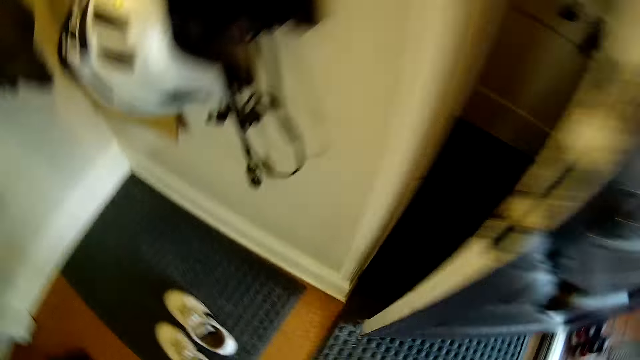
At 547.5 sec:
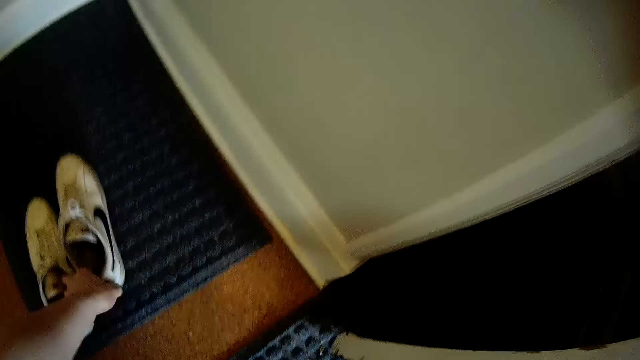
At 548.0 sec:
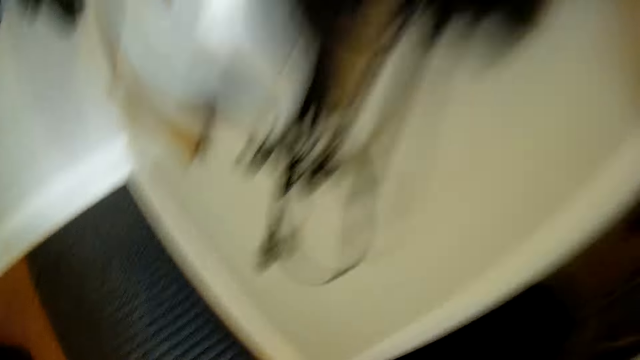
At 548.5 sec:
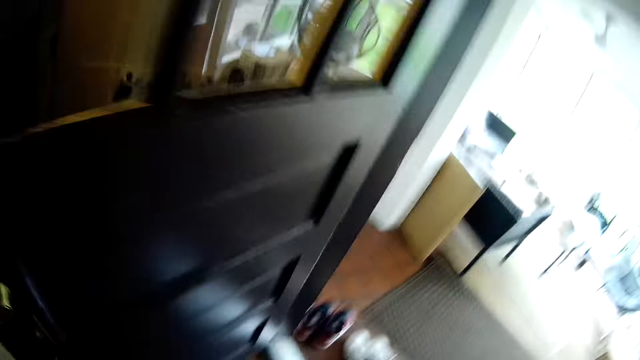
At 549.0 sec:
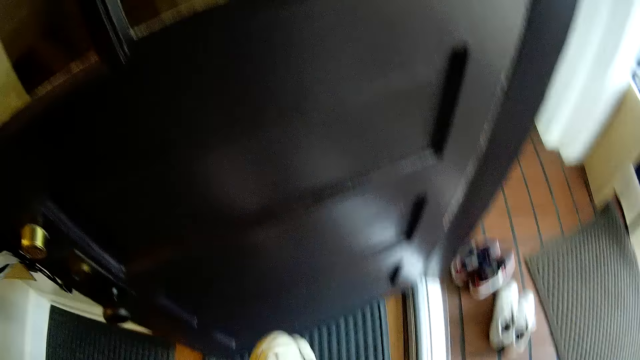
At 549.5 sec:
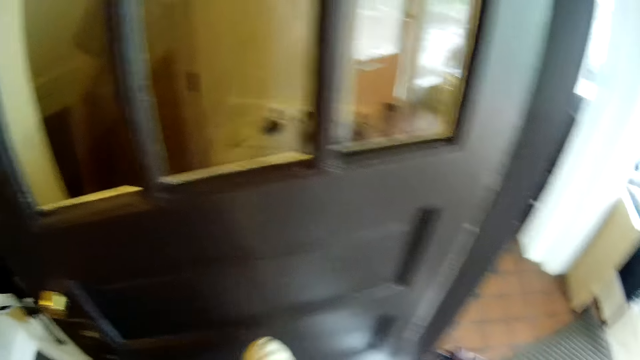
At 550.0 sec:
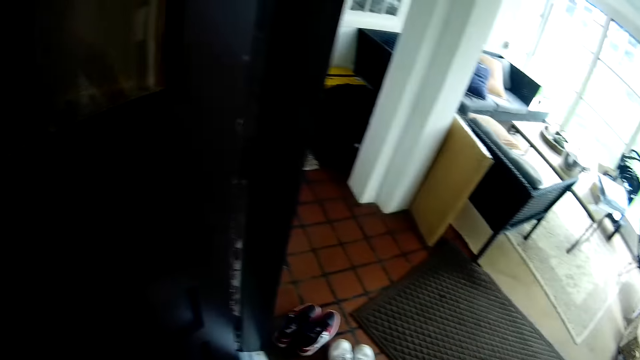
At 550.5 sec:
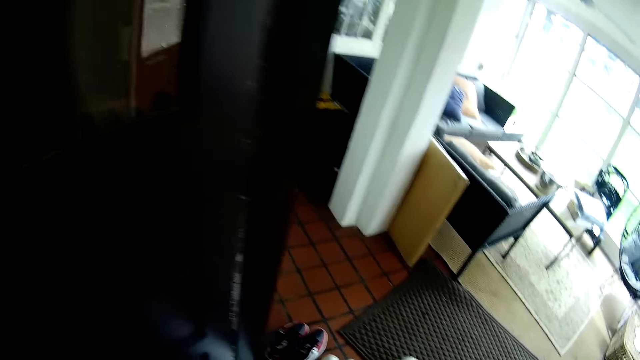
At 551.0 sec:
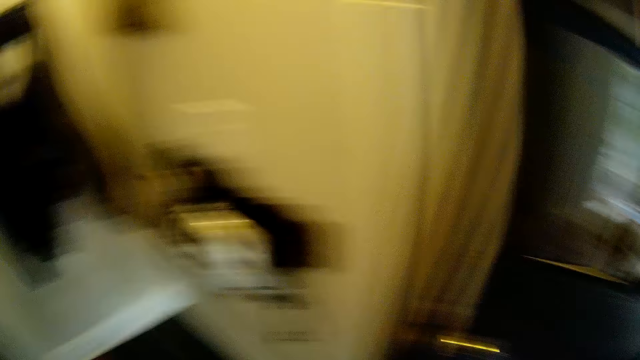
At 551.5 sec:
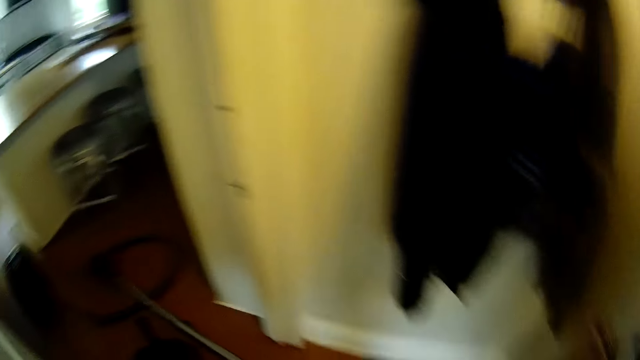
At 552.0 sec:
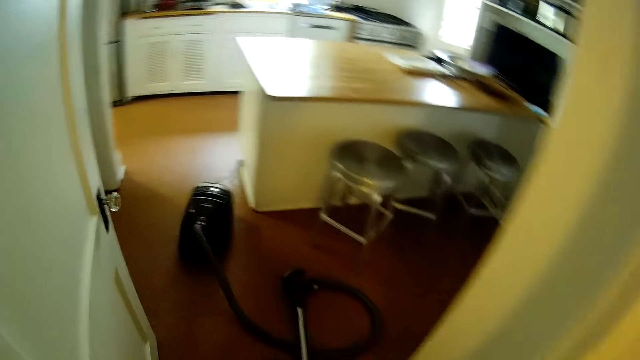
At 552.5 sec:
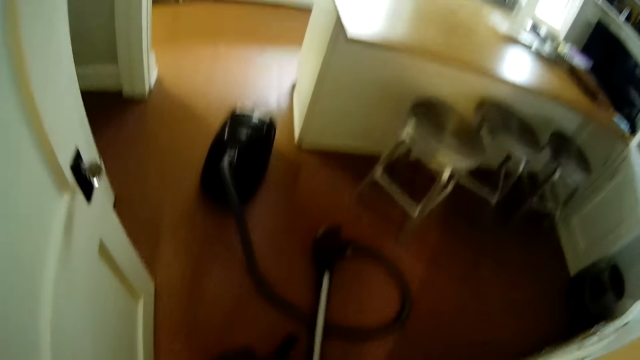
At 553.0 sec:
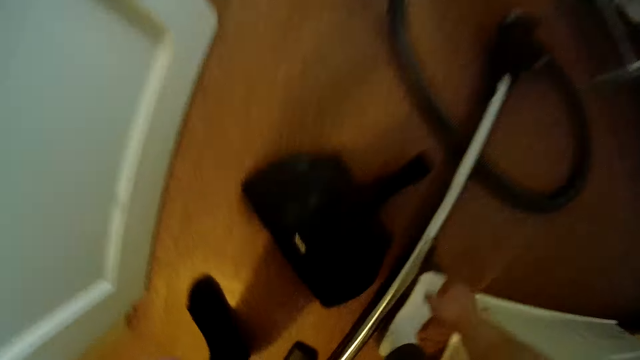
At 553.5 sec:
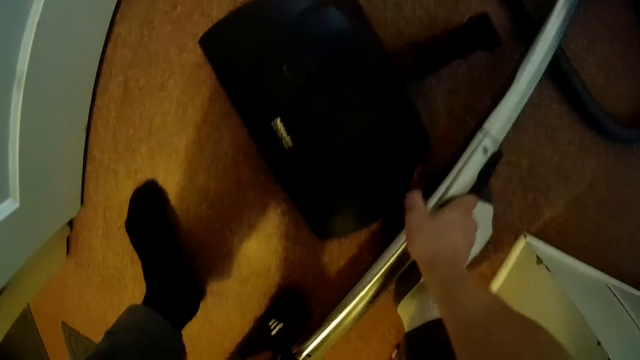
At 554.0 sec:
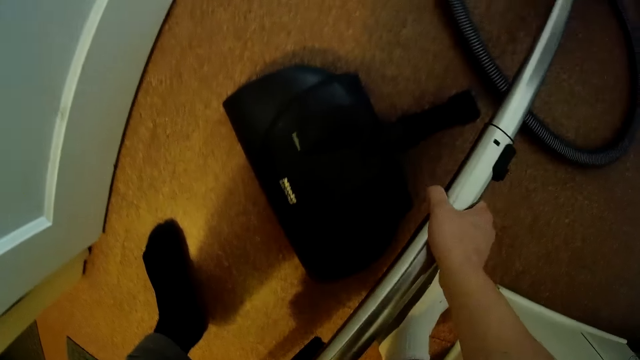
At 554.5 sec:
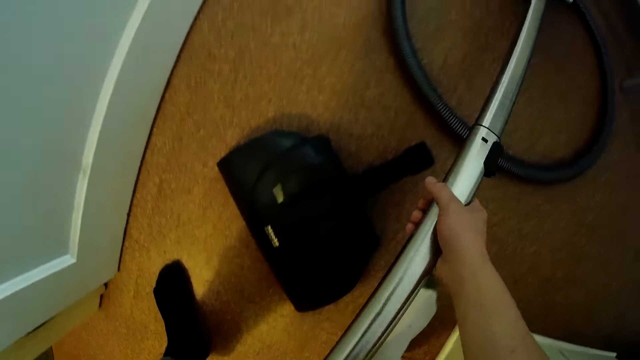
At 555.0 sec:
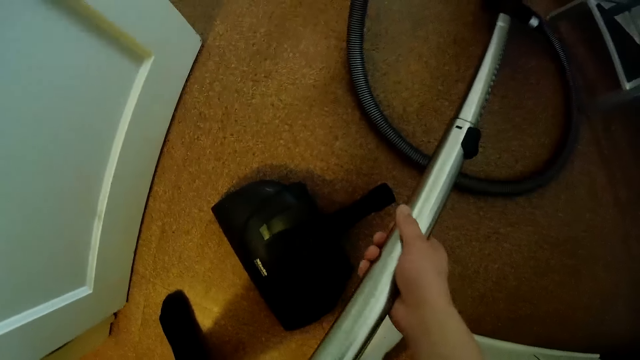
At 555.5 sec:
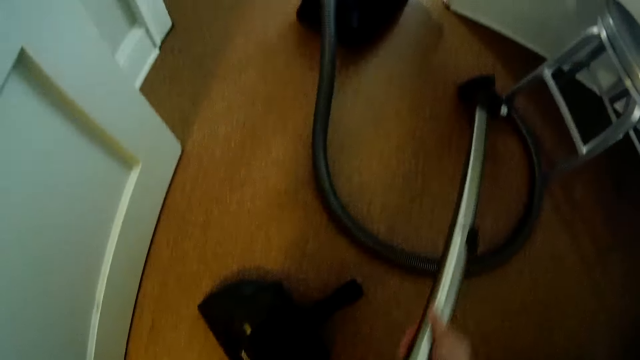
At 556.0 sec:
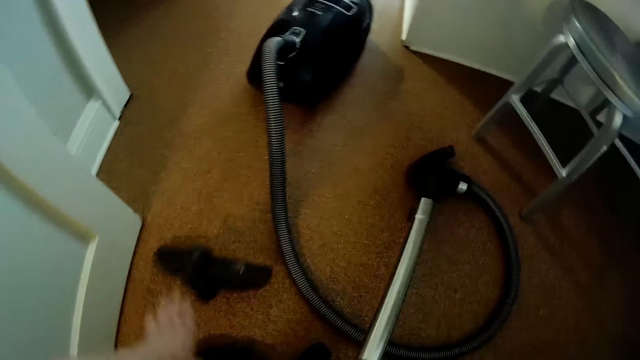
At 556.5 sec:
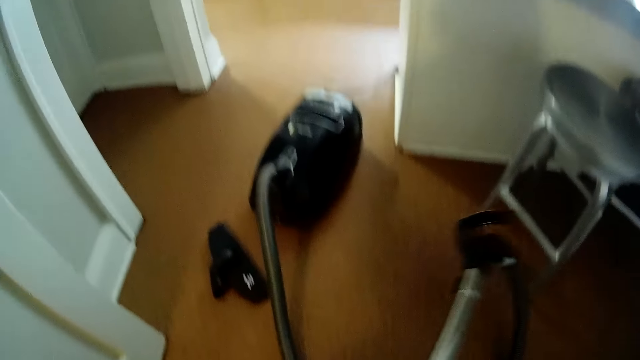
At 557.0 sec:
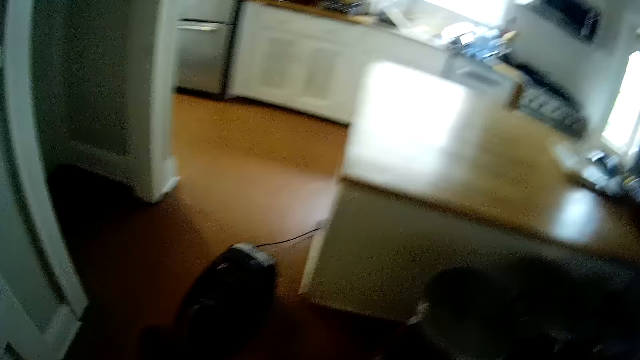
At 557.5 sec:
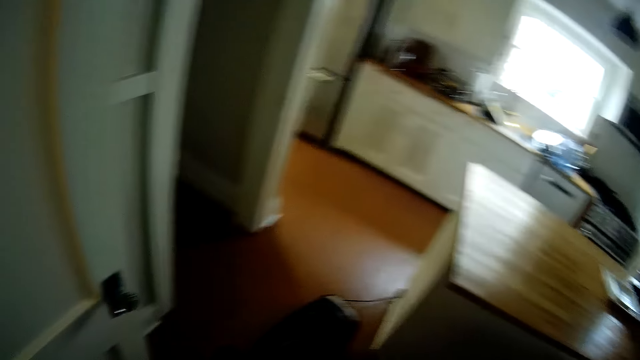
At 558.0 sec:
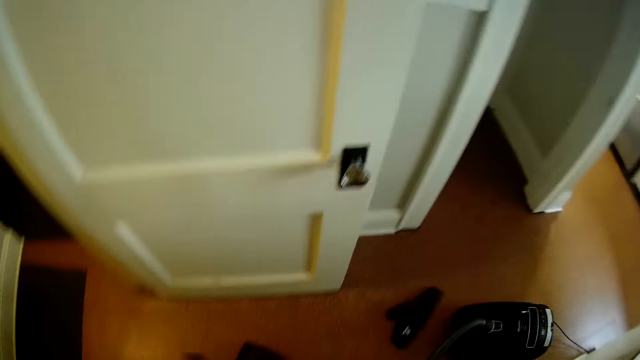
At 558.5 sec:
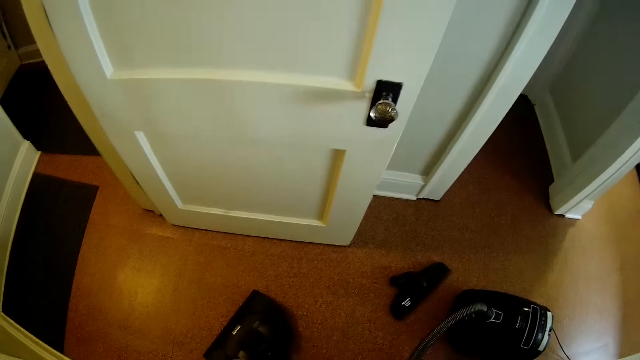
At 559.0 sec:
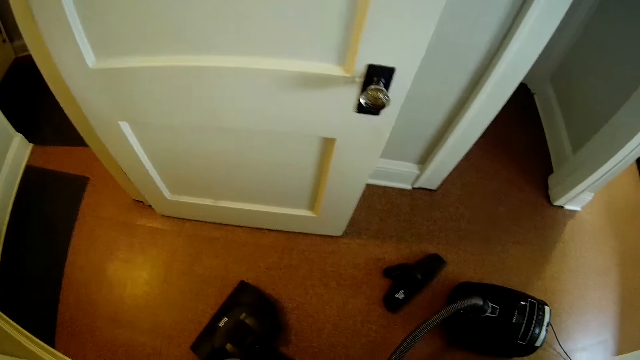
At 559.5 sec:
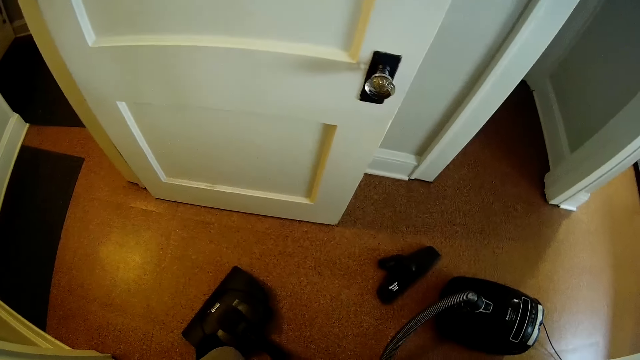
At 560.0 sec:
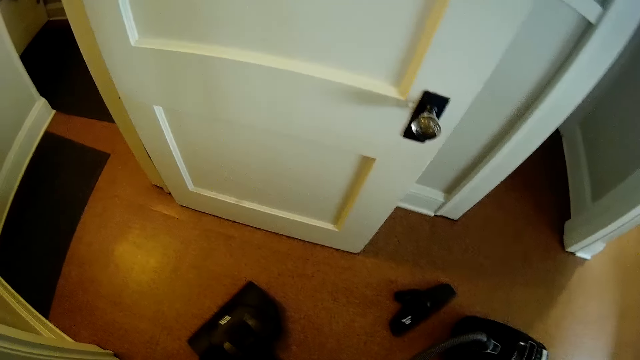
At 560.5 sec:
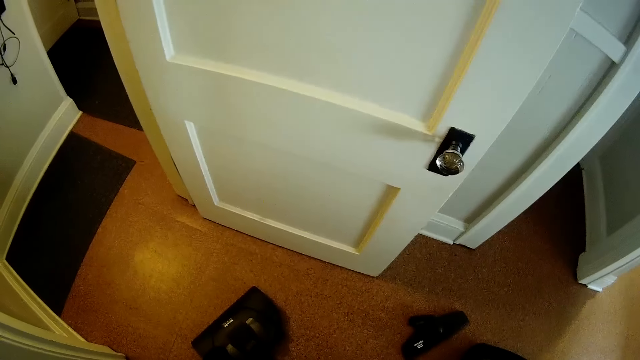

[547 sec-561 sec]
The camera wearer picks up a pair of shoes with his left hand from the floor. He drops the pair of shoes on the floor. He walks around. He picks up the vacuum cleaner hose with his right hand from the floor. He throws a nozzle in his left hand to the floor. He fixes the vacuum cleaner.

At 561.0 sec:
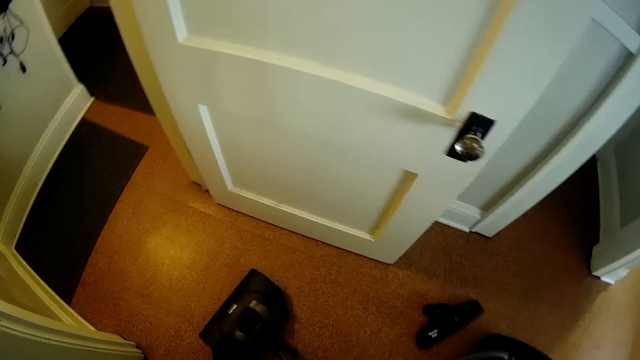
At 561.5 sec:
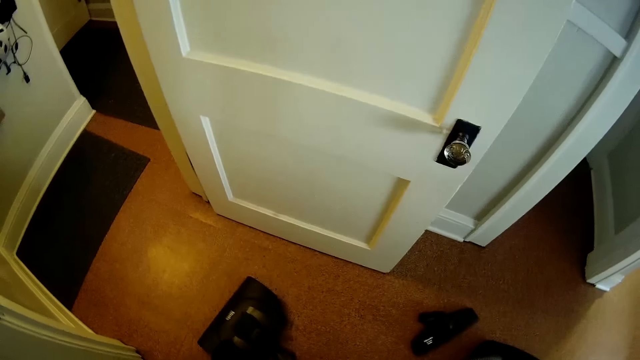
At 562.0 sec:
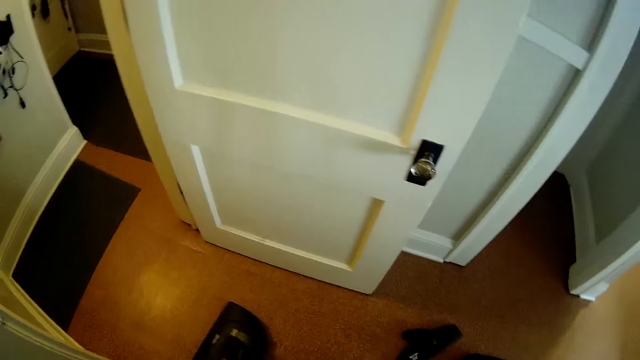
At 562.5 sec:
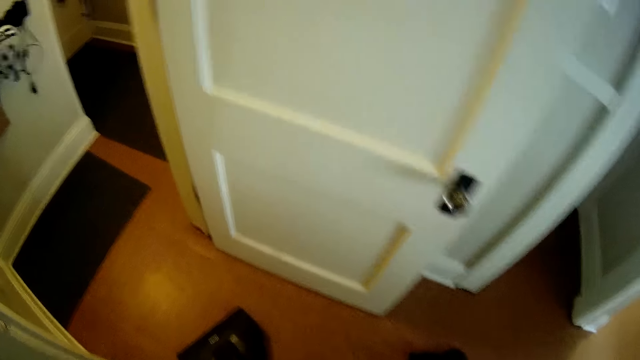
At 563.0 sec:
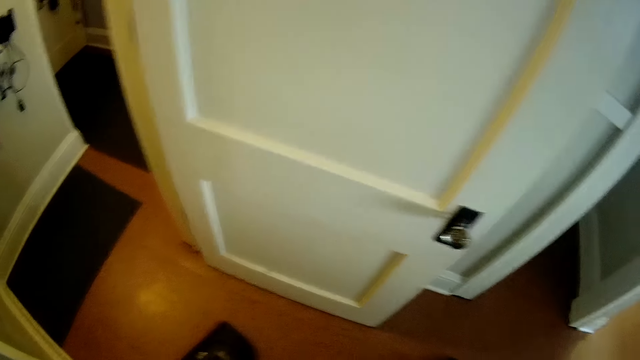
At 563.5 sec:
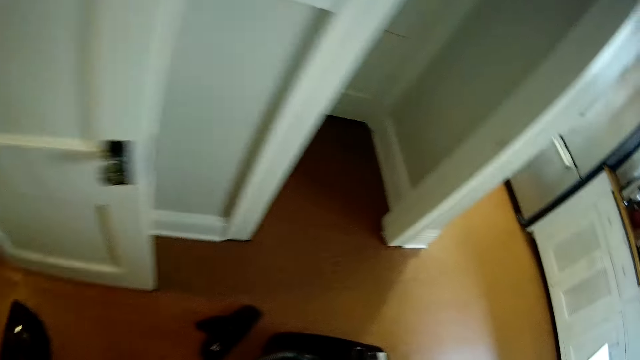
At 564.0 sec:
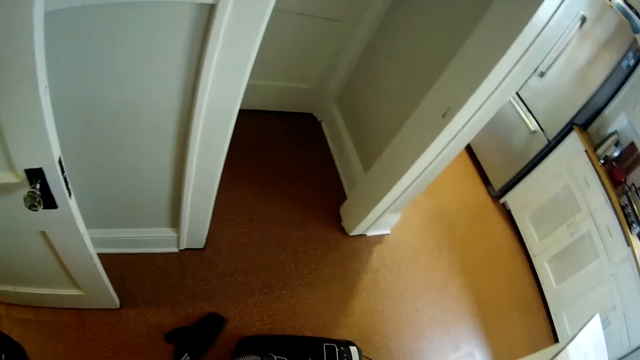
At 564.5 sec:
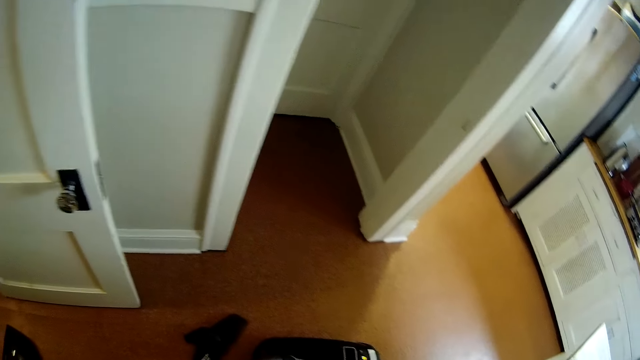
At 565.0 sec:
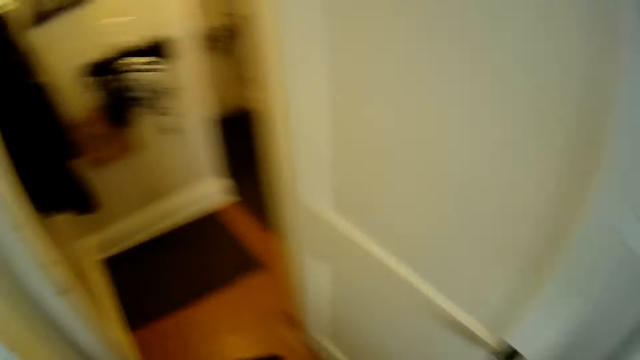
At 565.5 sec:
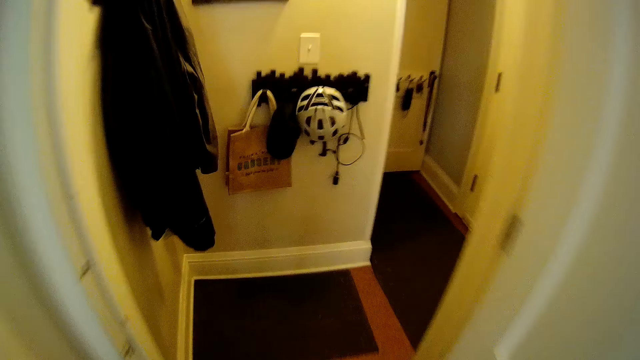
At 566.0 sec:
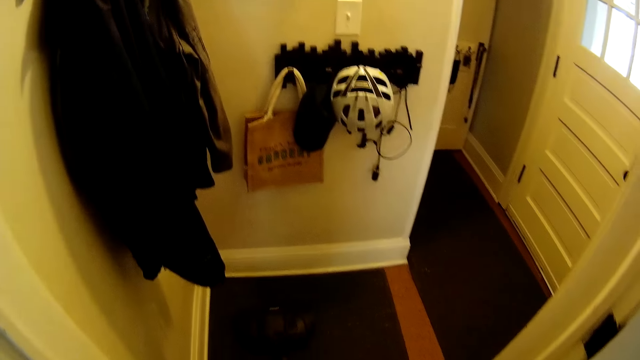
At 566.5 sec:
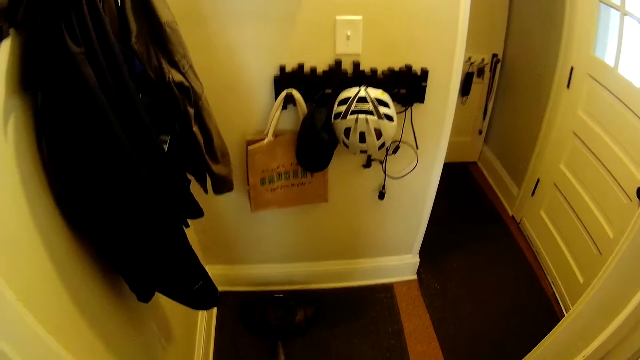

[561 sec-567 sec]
The camera wearer starts the vacuum cleaner. He sweeps a floor with the vacuum cleaner in his hands.
